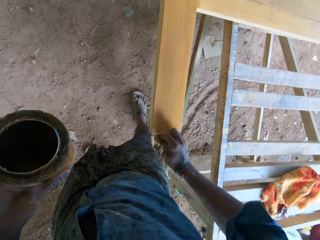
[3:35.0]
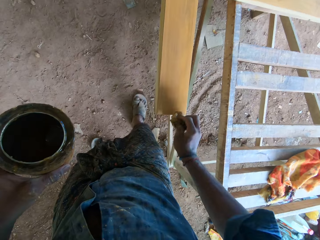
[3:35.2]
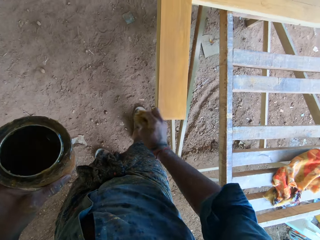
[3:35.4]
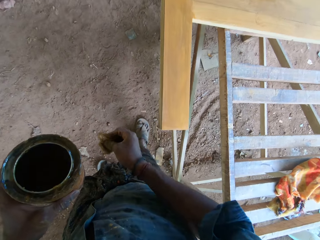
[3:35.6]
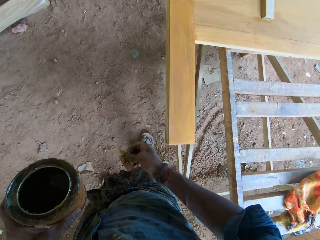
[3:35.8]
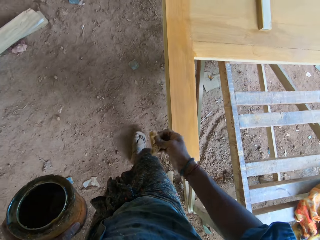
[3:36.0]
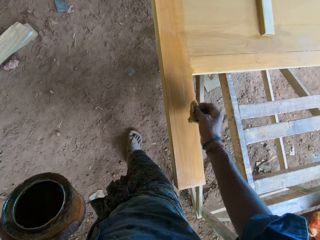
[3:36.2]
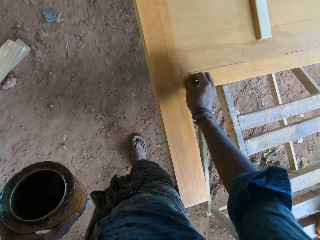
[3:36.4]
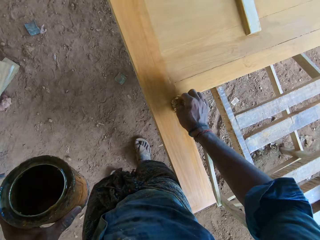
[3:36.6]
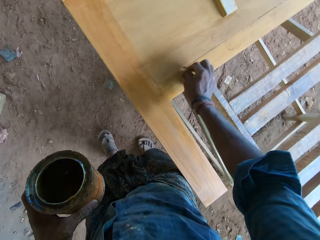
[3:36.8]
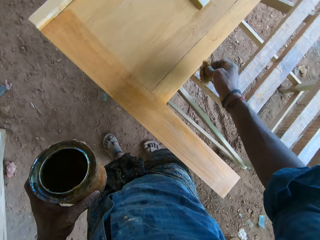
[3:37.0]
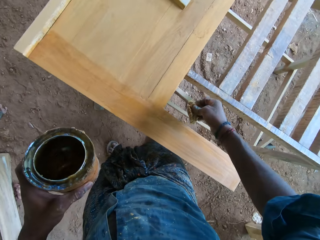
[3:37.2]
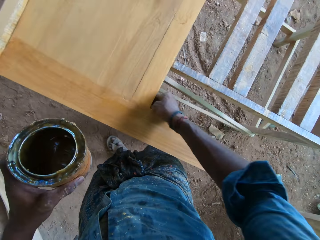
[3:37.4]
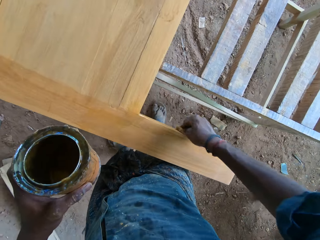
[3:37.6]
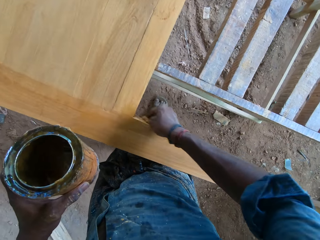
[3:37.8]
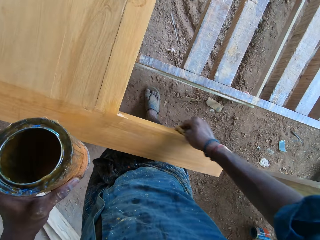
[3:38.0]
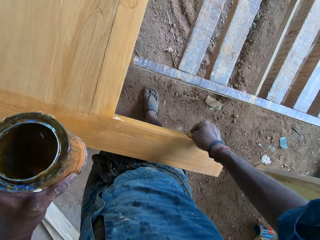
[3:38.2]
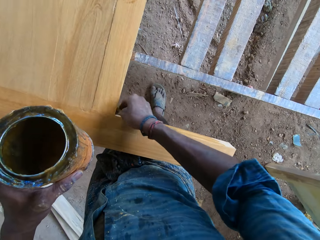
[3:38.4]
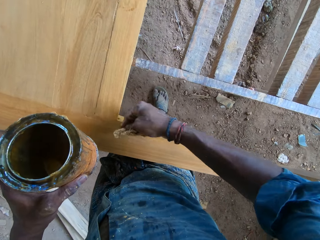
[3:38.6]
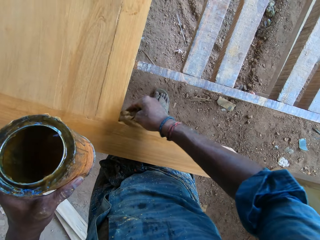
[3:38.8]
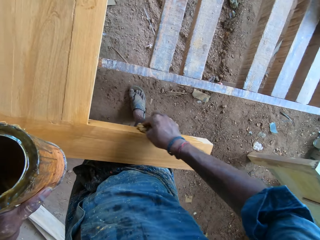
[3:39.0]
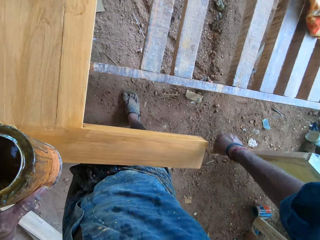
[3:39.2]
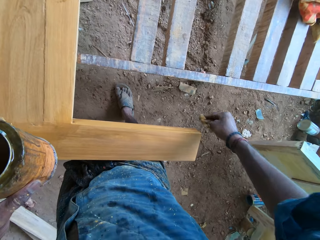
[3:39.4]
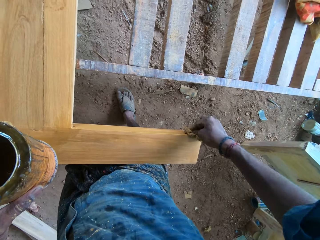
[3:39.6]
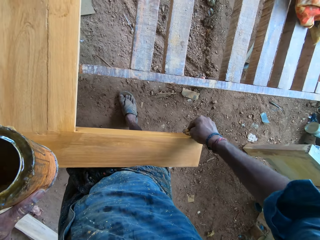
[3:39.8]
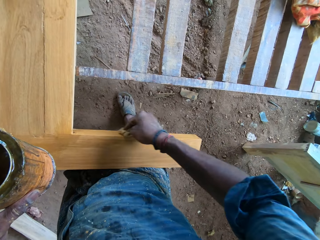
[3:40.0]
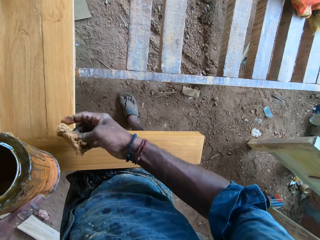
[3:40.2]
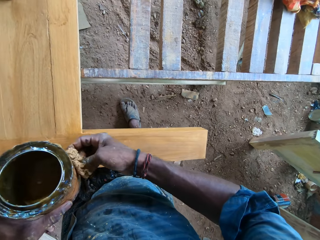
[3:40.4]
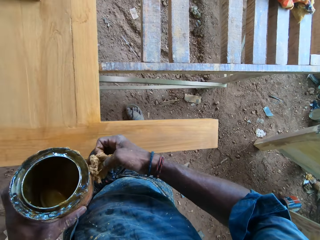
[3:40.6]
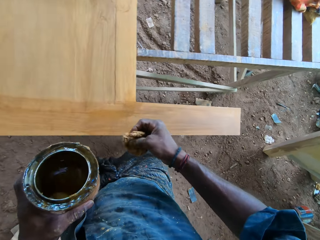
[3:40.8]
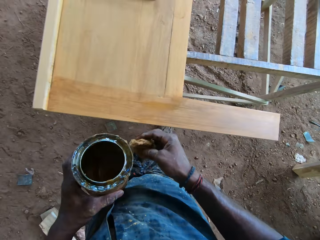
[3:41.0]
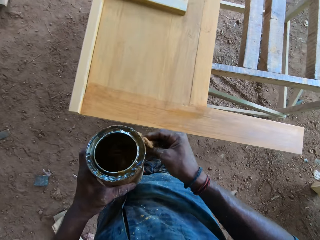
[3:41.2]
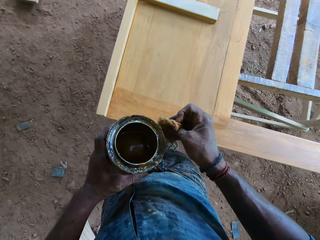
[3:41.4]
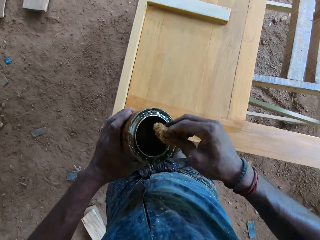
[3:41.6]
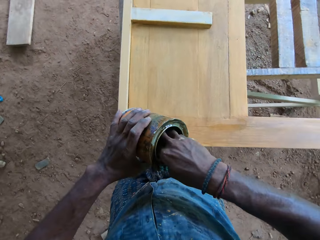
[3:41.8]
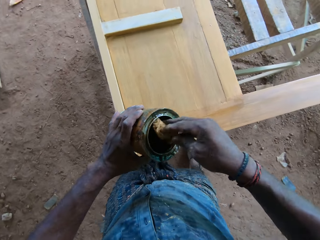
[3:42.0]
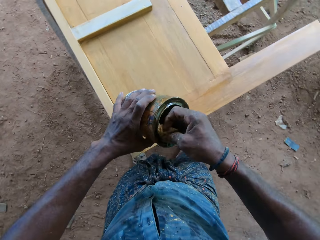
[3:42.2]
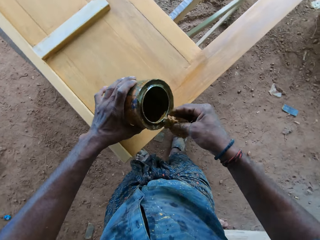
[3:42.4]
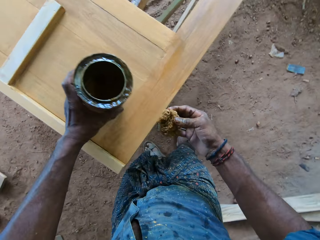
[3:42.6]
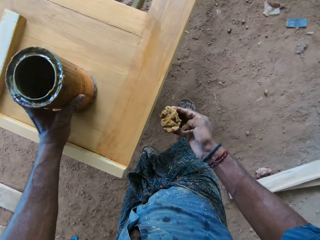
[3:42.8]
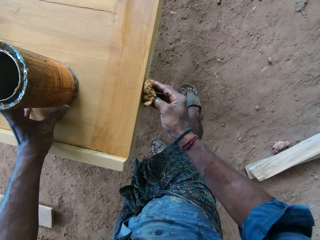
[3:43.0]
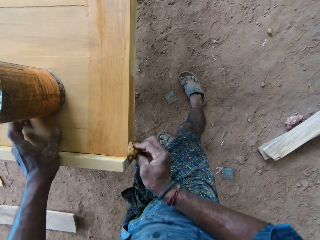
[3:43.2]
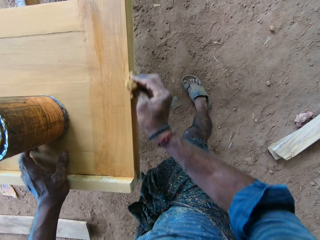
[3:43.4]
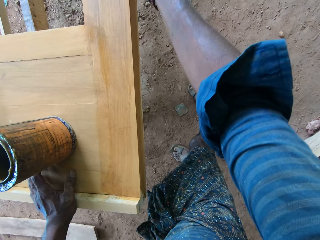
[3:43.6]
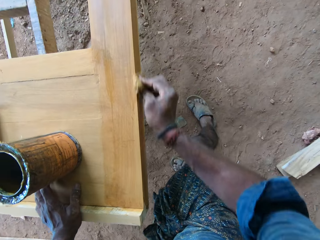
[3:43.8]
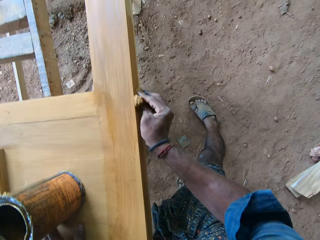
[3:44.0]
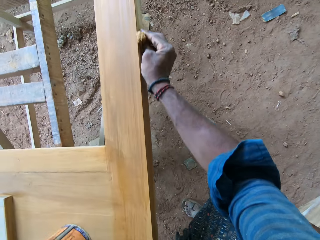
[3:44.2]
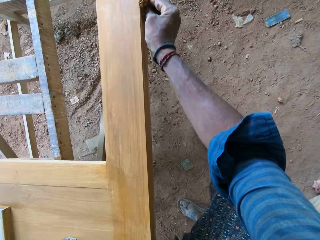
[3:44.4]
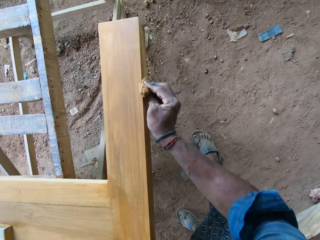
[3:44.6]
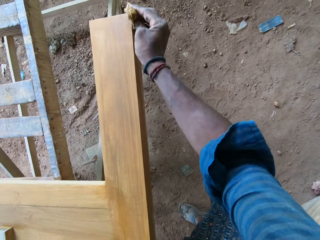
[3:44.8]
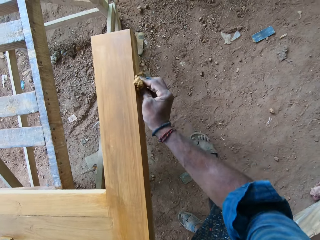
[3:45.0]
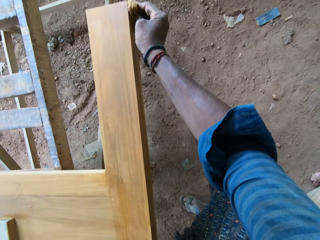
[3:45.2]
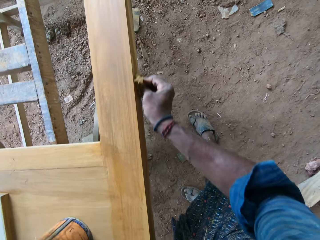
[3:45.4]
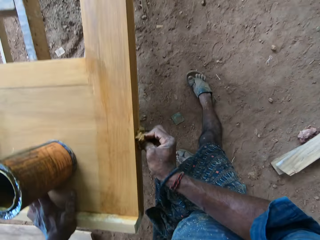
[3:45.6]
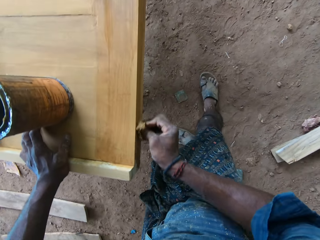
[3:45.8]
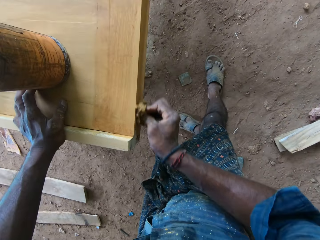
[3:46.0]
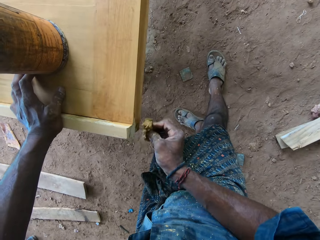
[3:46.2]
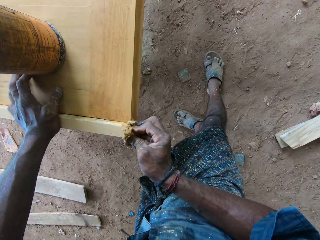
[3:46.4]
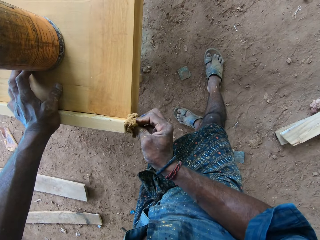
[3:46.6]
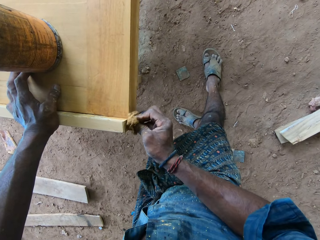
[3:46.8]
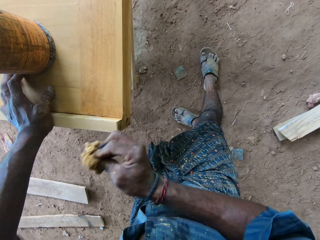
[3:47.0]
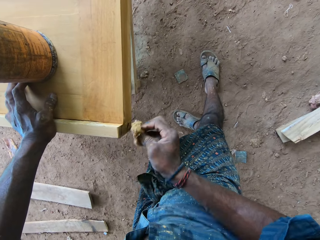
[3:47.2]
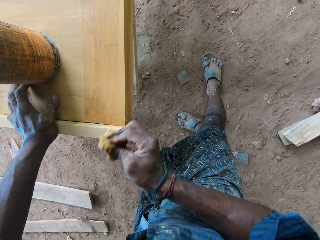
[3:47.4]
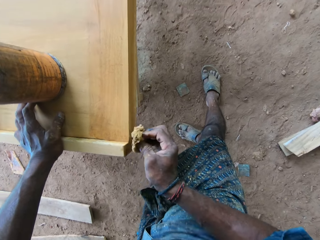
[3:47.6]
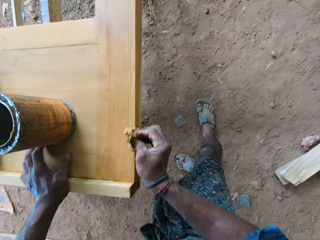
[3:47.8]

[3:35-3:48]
The camera wearer scoops oil with the cotton wool in the paint container. They apply oil on the wood board.

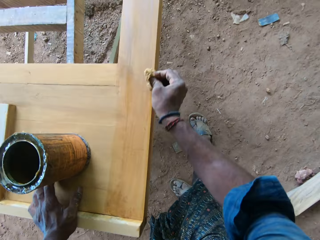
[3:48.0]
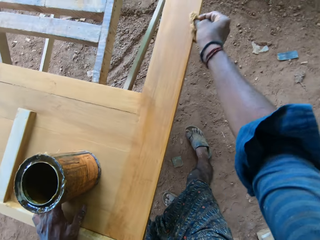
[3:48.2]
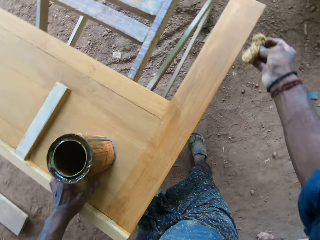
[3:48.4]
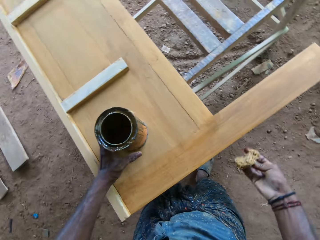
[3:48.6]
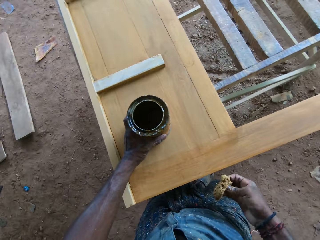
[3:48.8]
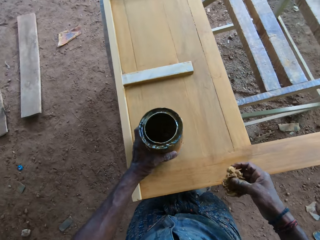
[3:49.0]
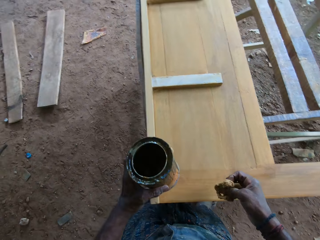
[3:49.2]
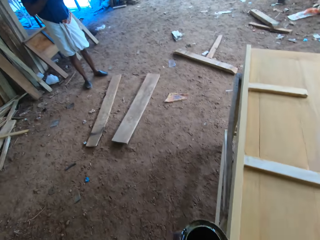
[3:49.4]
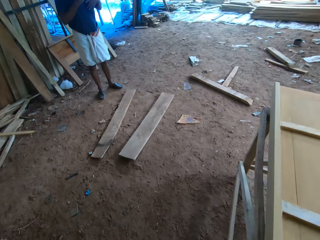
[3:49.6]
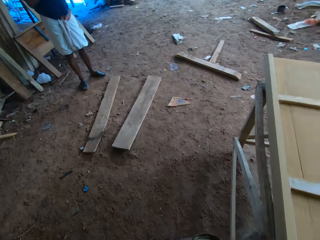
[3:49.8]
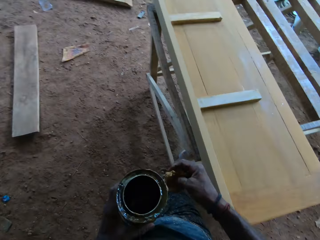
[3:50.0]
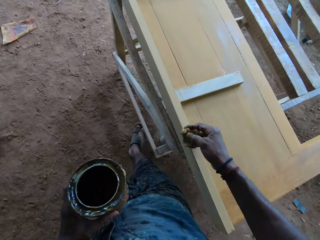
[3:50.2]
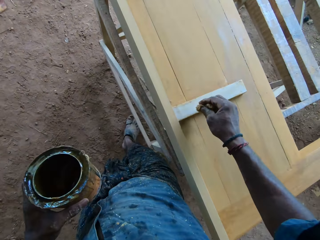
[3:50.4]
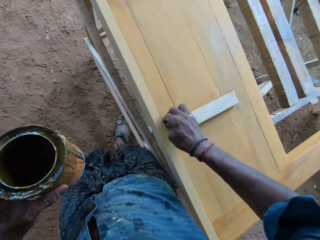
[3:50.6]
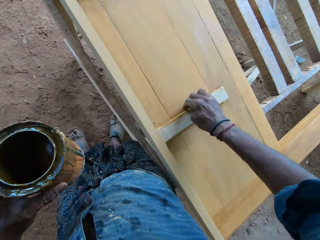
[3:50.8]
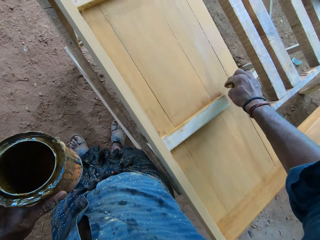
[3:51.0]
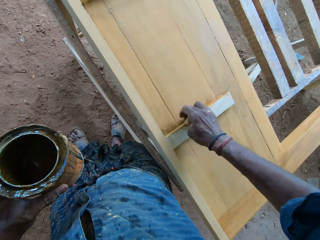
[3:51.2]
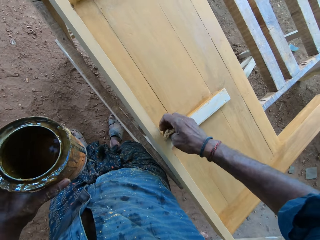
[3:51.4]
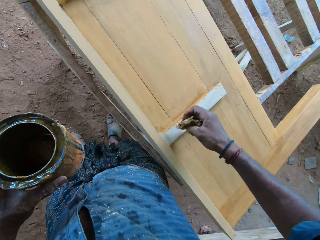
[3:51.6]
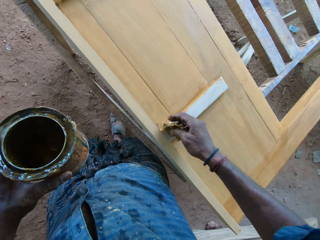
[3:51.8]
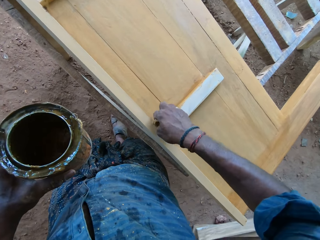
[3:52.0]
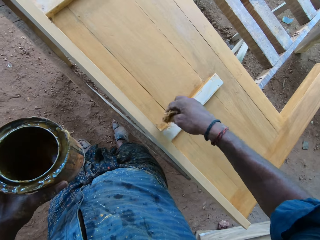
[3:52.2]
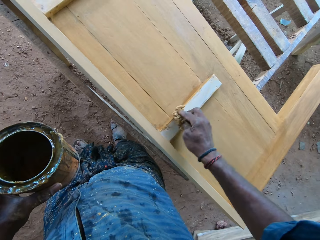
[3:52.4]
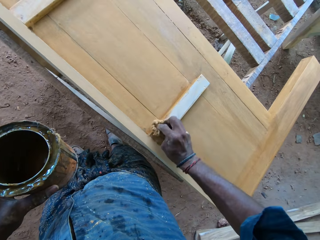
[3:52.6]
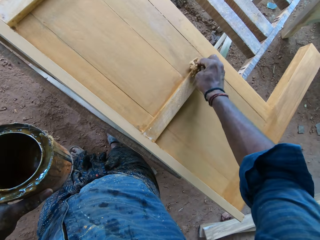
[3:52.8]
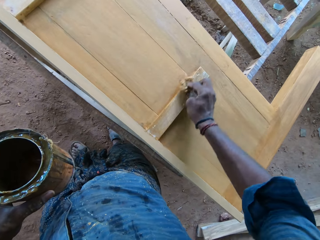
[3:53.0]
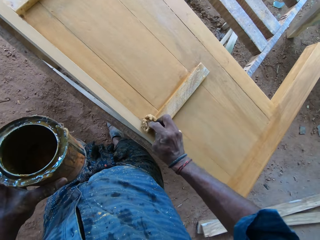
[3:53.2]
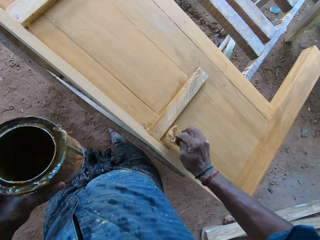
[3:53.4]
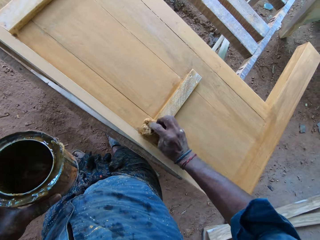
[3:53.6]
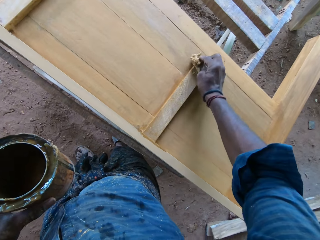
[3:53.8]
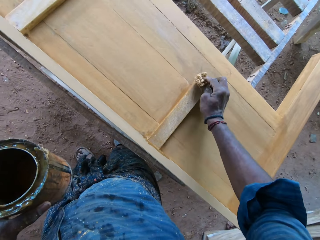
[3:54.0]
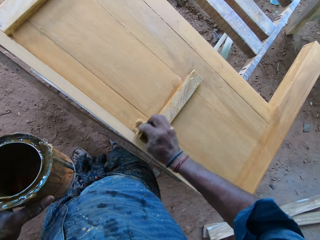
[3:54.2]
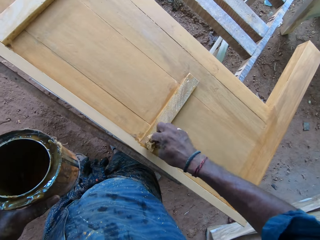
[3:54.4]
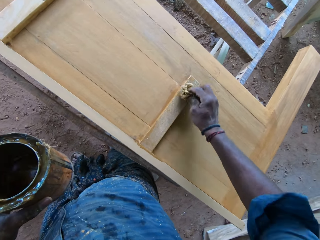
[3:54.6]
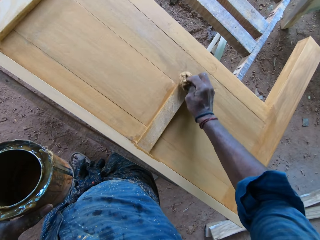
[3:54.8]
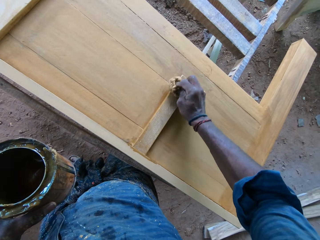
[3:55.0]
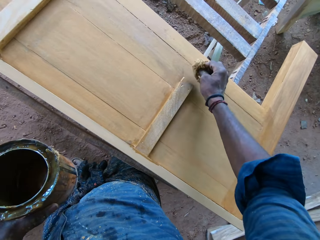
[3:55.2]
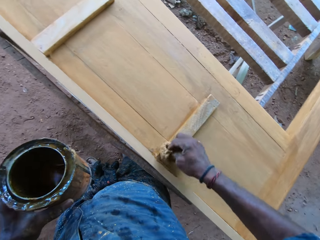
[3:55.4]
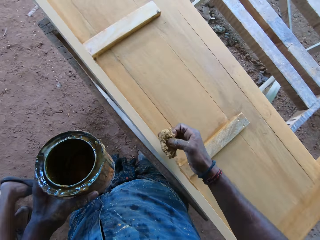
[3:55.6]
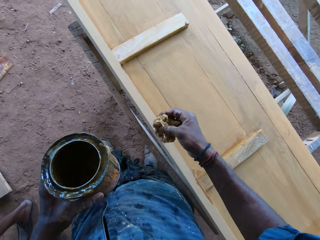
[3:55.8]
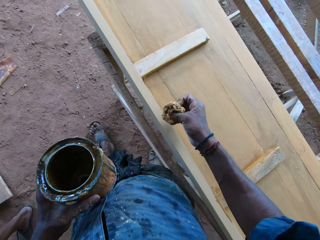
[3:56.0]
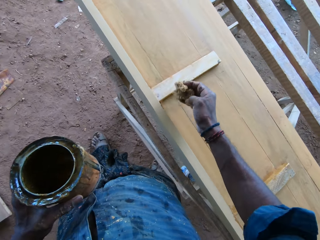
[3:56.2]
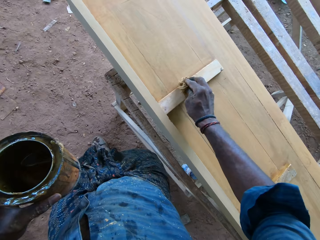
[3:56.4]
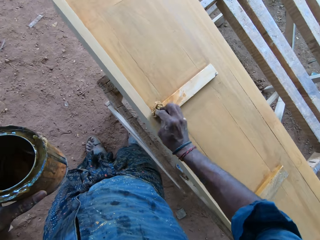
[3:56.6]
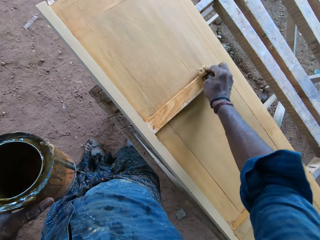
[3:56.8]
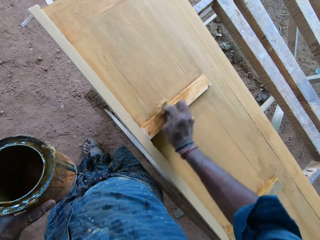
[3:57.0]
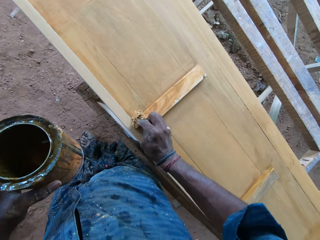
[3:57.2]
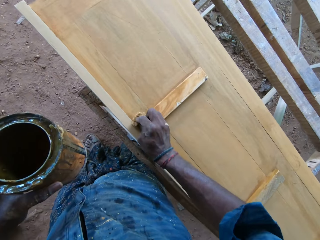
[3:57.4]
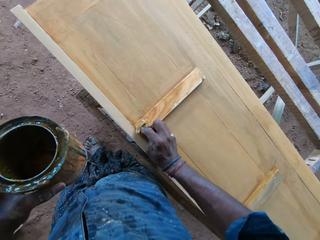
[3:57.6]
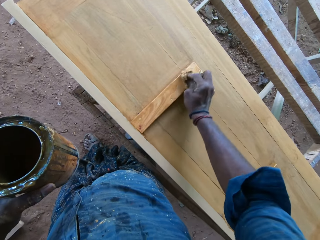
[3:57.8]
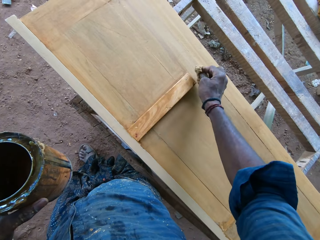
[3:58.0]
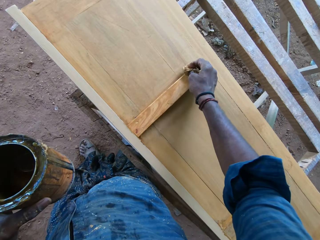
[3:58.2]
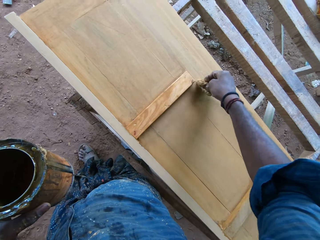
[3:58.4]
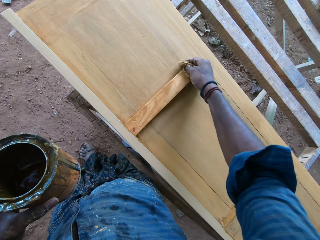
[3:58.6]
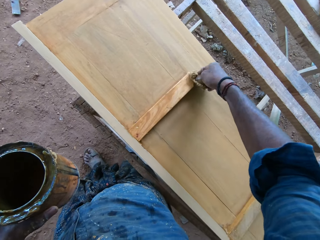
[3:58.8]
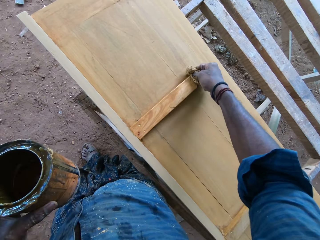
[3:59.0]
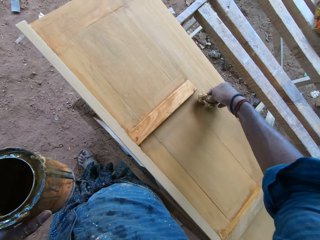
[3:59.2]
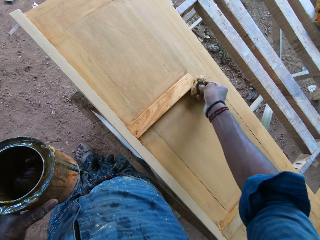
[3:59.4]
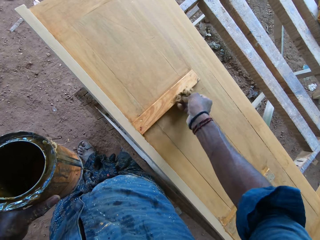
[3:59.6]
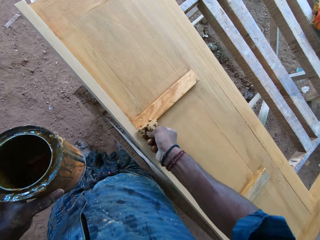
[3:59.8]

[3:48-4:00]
The camera wearer talks to a person. They paint the head board with something.
